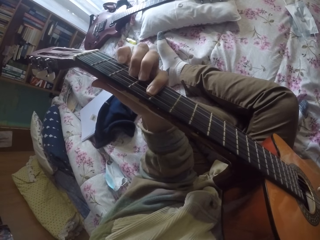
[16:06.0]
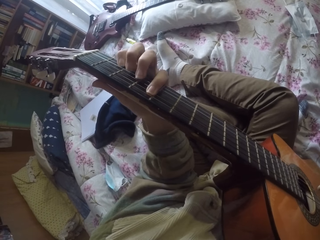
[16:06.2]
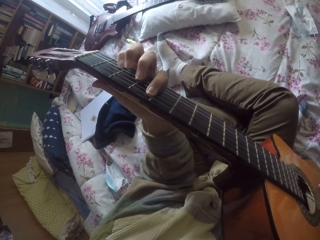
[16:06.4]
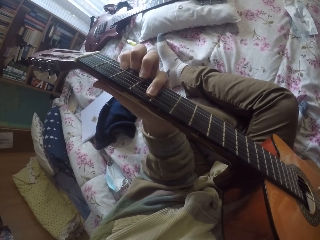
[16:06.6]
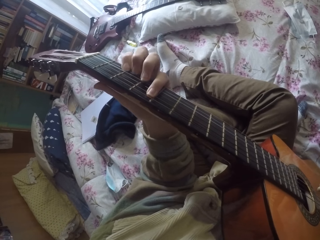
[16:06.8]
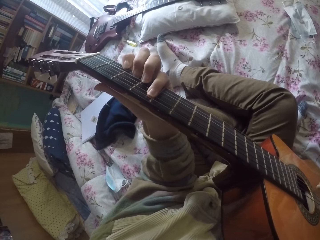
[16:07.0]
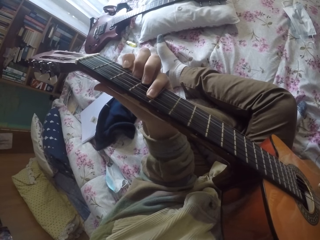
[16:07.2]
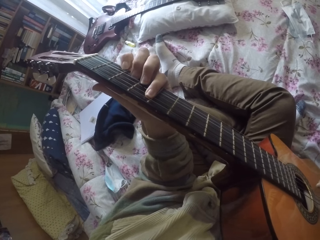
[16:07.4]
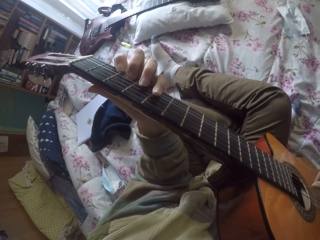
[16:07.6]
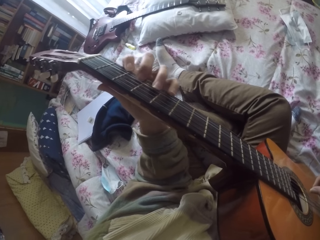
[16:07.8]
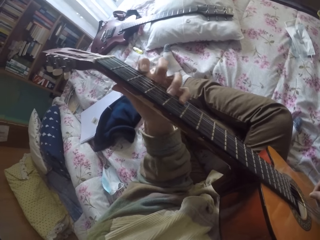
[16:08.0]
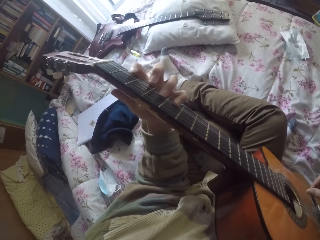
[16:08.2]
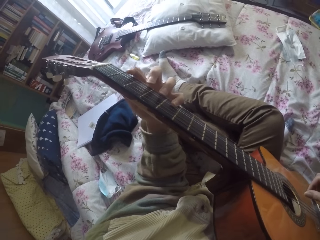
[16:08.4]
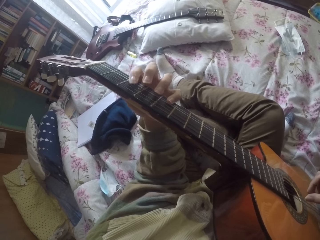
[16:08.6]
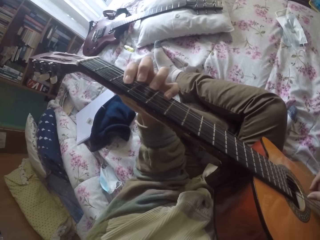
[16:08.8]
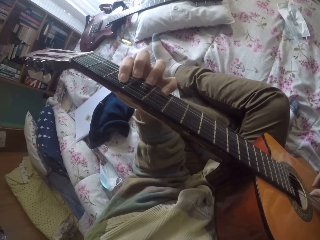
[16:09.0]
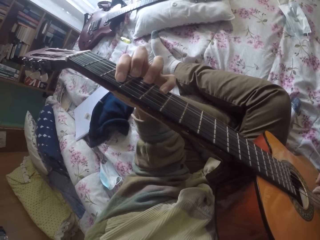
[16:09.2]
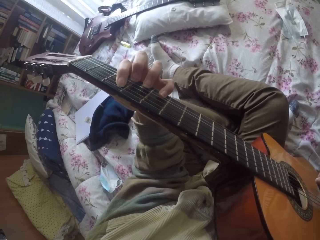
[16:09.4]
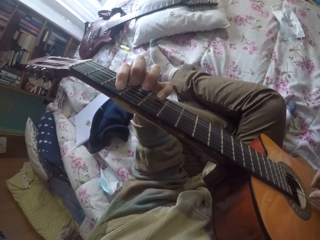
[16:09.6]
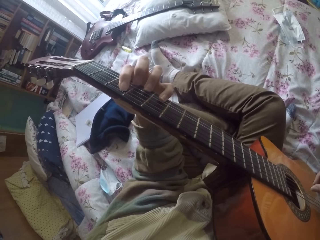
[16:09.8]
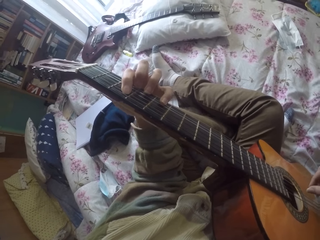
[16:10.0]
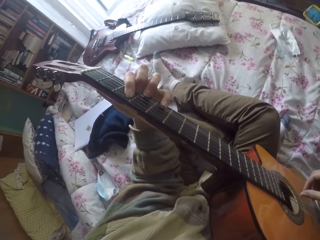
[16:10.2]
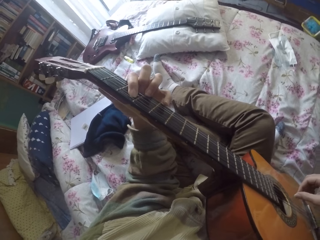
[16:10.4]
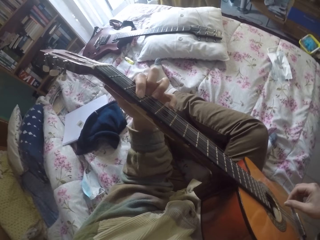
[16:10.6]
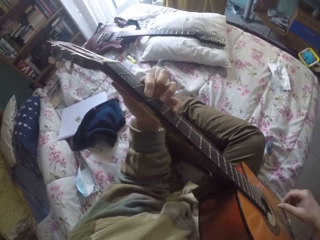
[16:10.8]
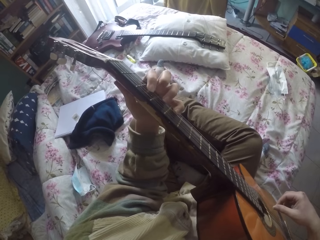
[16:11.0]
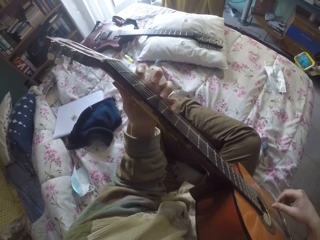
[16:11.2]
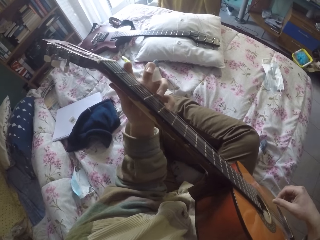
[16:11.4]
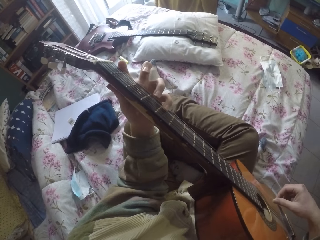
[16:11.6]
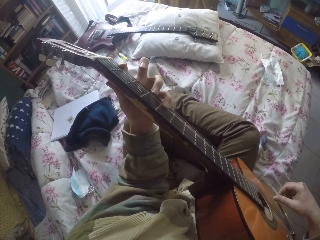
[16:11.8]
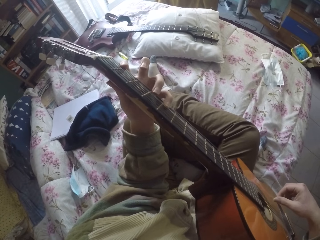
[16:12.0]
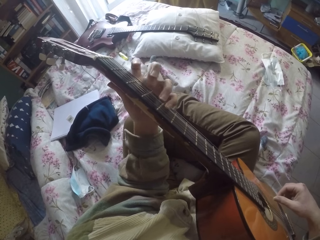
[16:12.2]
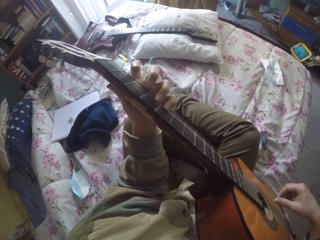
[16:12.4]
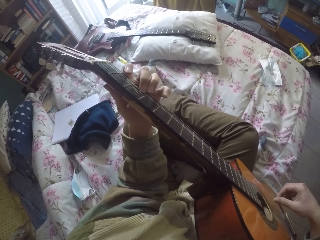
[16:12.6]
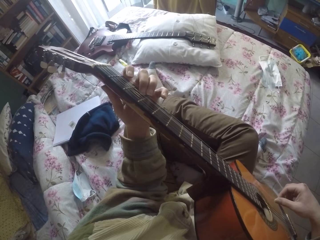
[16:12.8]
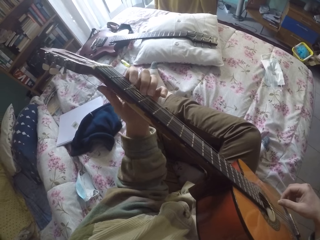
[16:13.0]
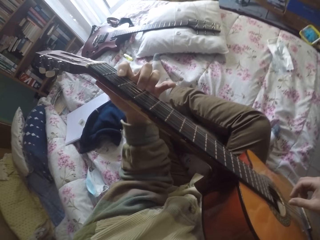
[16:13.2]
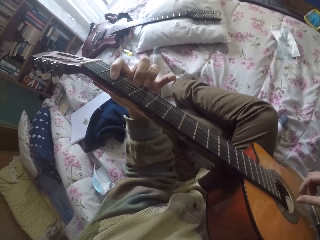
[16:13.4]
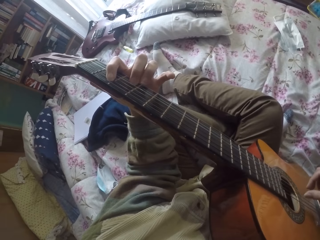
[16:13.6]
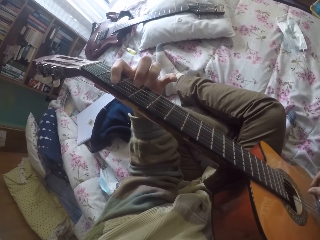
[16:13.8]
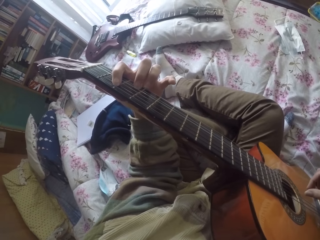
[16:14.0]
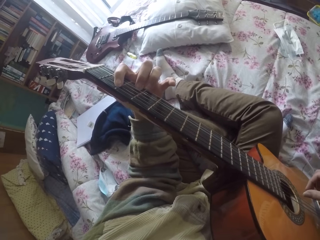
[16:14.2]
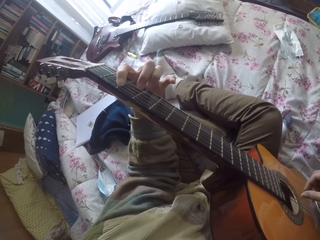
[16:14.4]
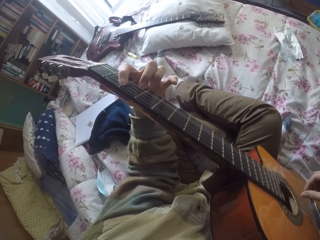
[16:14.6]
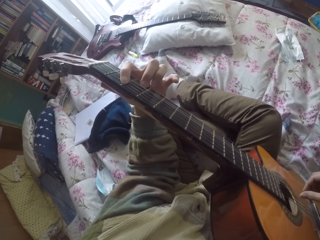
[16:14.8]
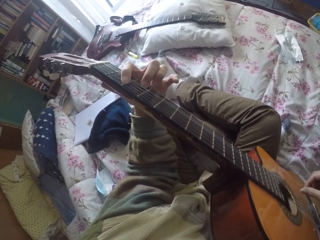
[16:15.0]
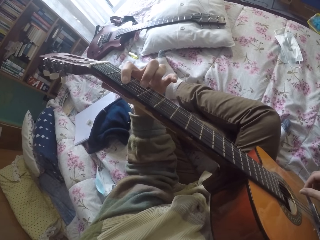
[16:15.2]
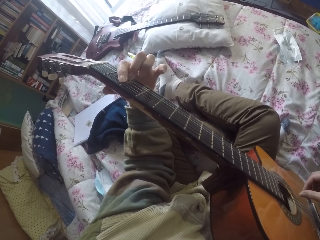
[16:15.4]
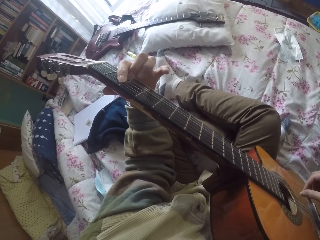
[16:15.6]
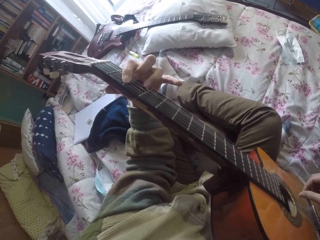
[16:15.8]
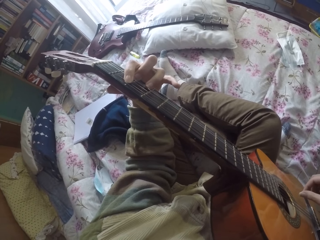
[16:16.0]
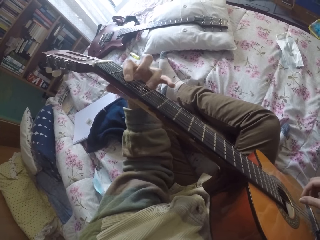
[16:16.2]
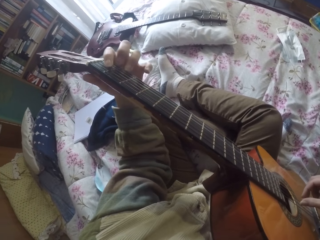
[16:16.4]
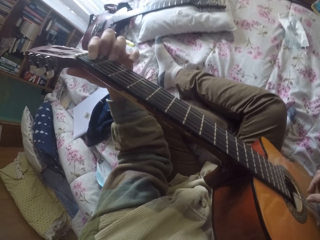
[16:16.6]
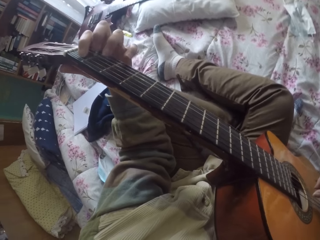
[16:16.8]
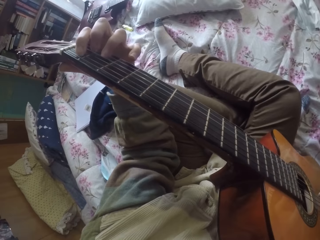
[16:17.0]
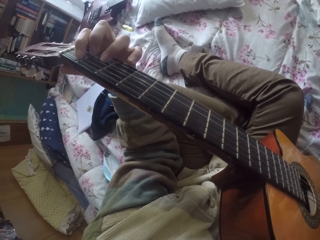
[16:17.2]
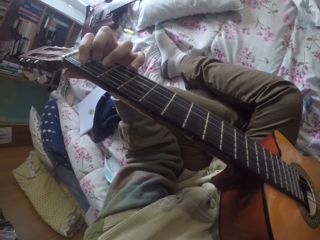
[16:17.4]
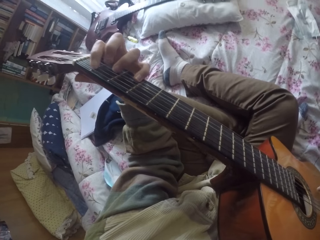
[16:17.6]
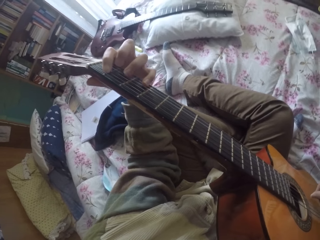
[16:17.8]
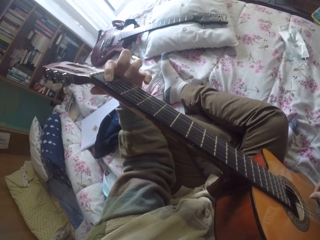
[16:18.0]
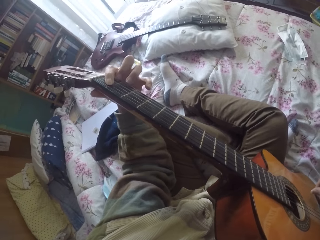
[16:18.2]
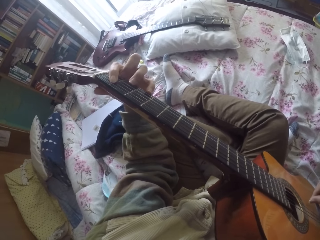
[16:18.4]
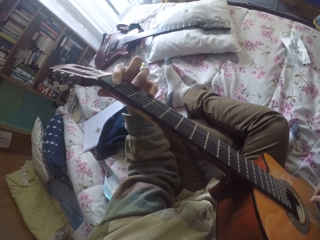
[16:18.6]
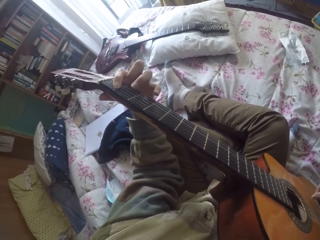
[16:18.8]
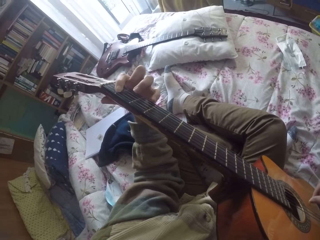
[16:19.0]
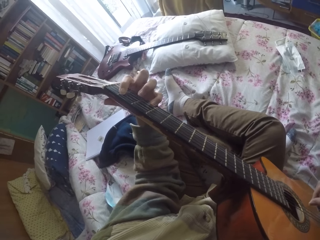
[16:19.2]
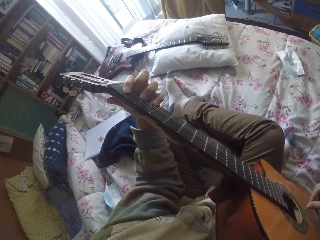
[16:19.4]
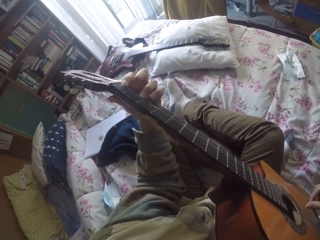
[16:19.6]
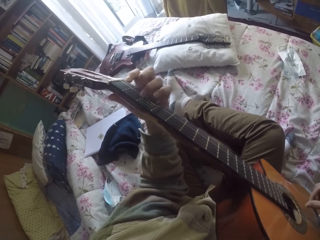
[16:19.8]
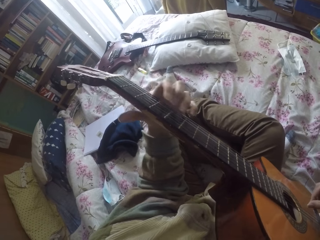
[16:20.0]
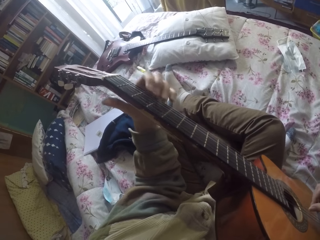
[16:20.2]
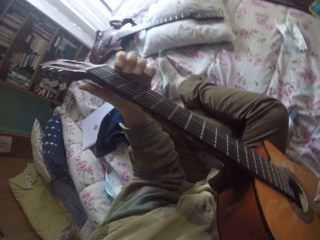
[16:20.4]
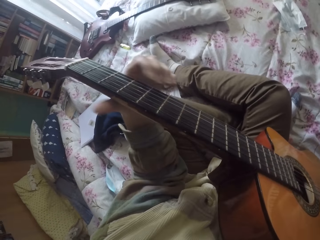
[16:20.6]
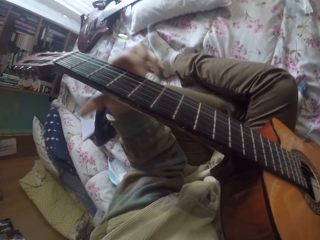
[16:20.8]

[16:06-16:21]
The camera wearer plays the guitar strings with the right hand. They play the guitar strings with the left hand.

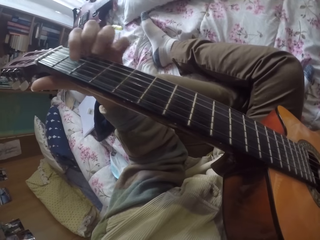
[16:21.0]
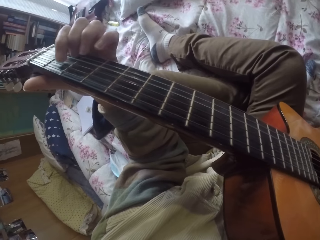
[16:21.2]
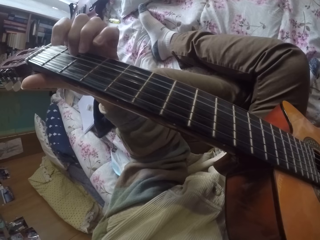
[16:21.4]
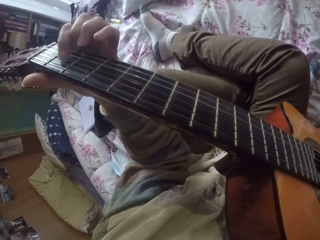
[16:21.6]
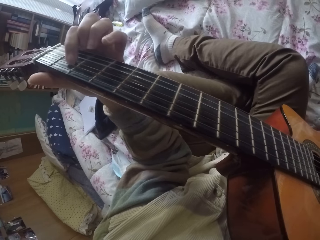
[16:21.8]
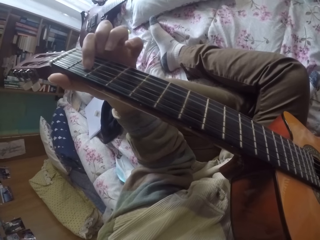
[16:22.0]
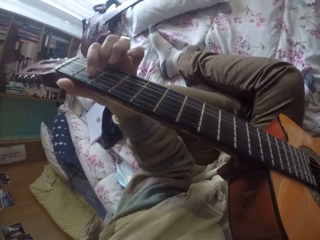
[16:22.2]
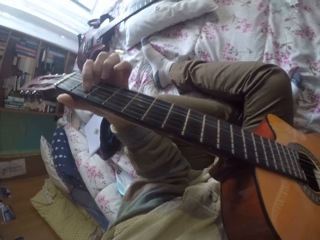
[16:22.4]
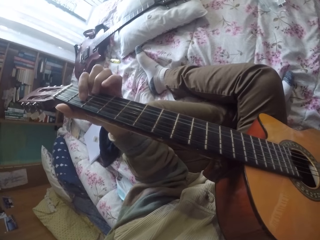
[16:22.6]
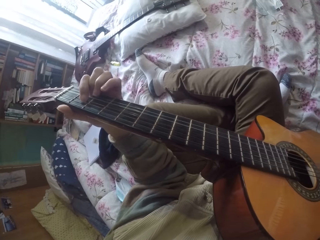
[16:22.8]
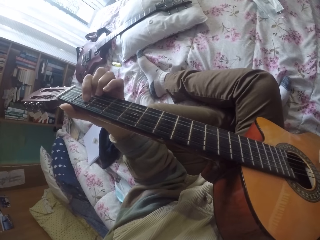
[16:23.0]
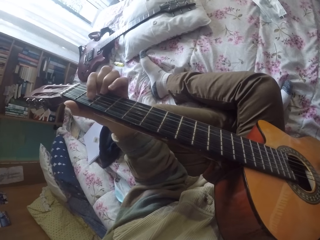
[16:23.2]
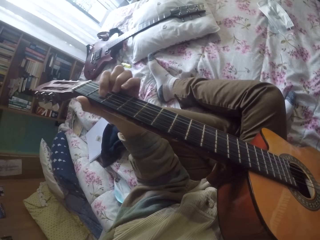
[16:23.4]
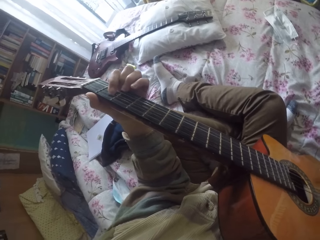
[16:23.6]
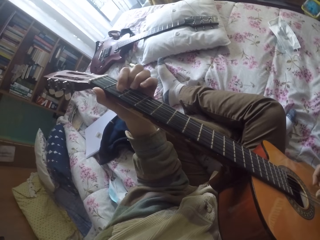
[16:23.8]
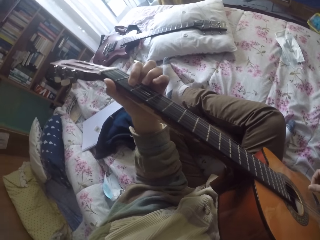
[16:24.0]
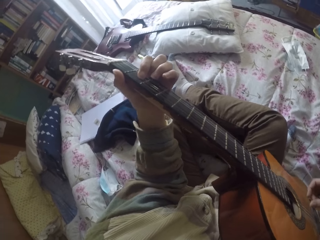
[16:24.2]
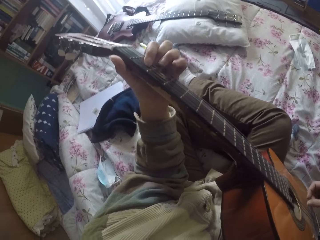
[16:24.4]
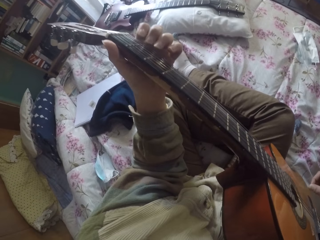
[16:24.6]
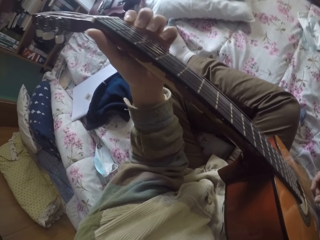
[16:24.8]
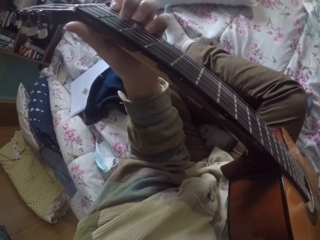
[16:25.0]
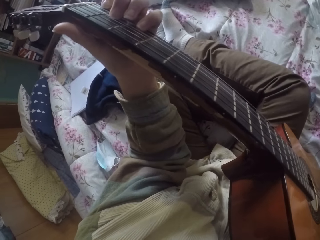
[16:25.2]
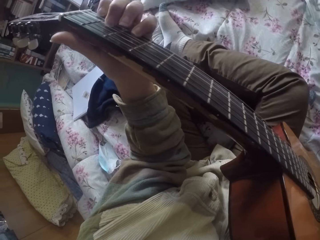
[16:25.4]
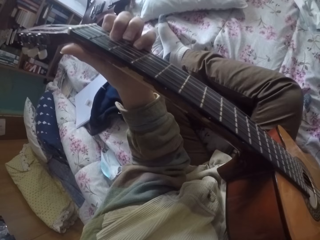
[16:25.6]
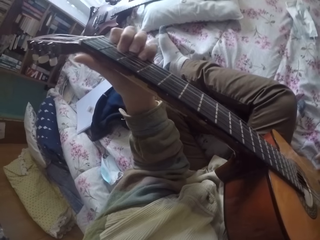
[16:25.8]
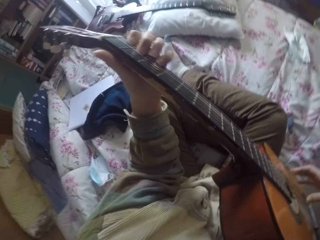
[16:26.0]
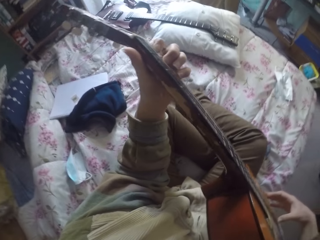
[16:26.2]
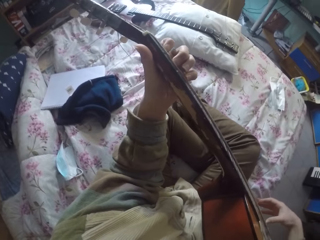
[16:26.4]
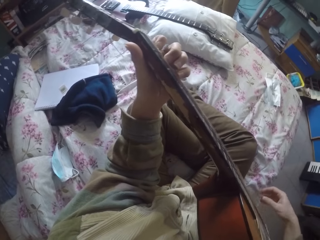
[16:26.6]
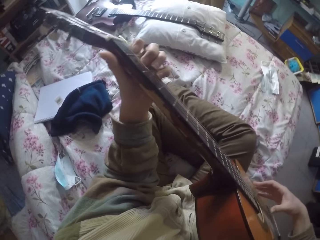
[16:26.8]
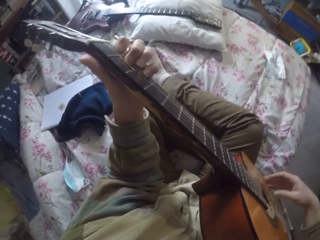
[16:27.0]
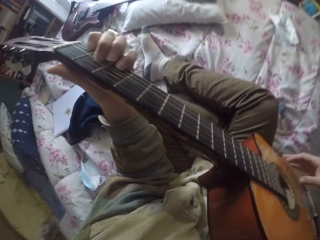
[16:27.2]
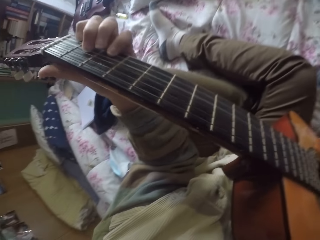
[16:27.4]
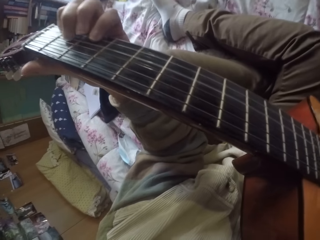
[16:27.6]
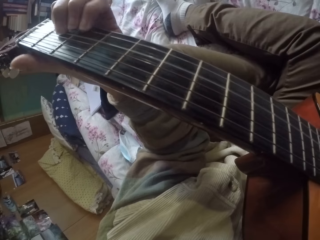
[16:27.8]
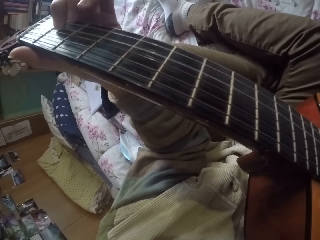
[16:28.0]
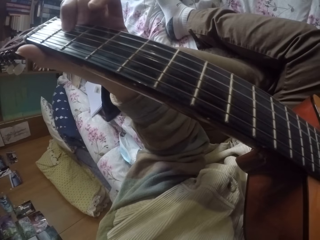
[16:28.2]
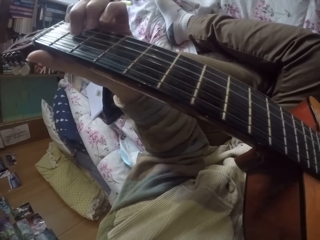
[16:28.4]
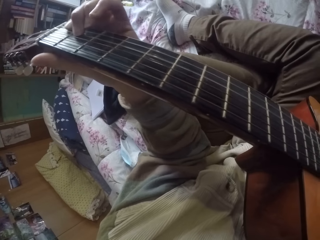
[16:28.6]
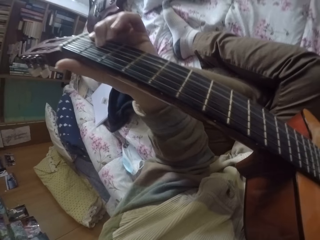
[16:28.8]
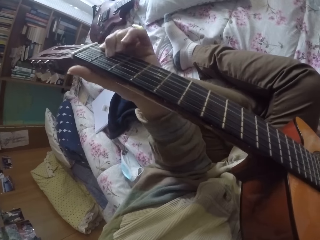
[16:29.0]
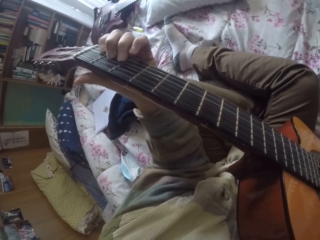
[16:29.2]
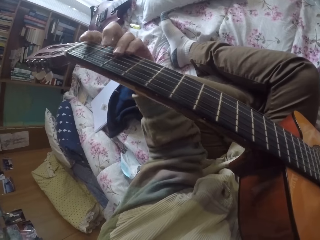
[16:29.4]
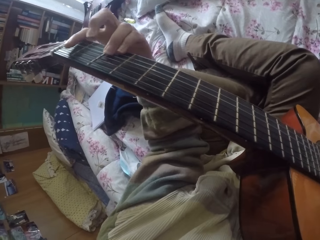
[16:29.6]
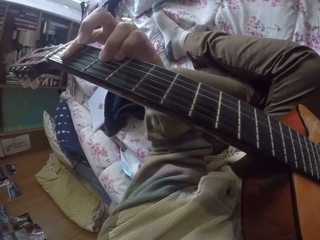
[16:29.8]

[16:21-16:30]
The camera wearer plays the guitar strings with the right hand. They play the guitar strings with the left hand.
